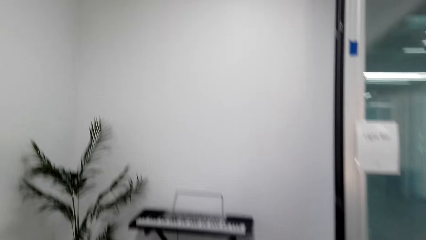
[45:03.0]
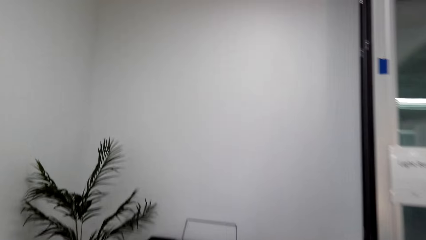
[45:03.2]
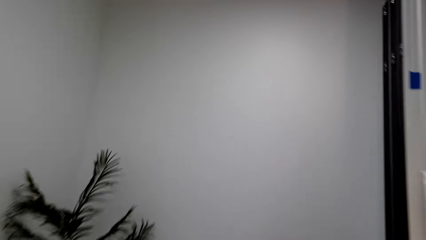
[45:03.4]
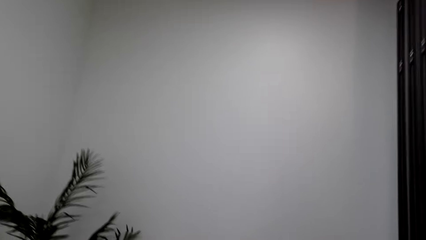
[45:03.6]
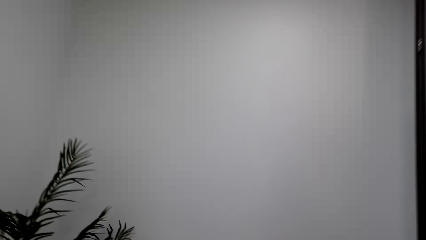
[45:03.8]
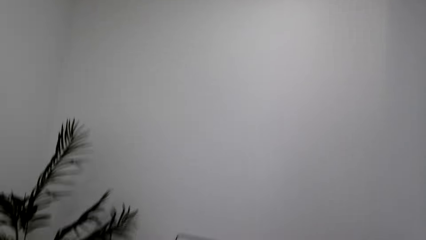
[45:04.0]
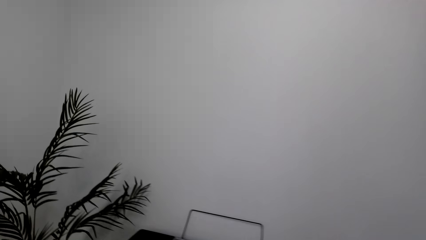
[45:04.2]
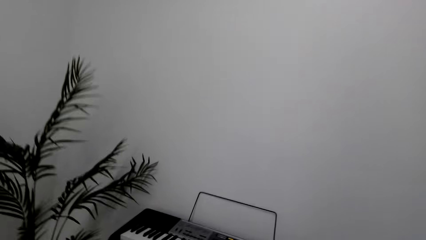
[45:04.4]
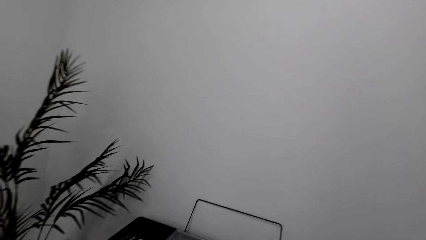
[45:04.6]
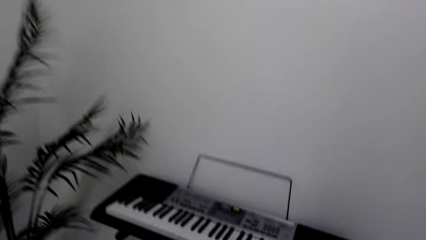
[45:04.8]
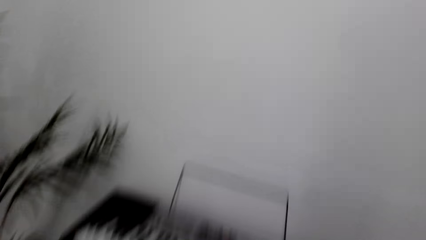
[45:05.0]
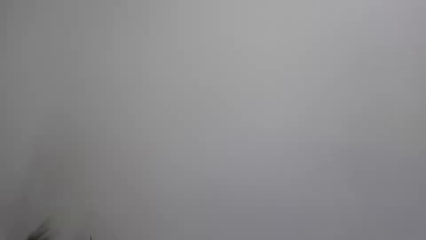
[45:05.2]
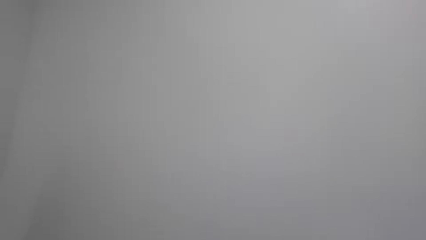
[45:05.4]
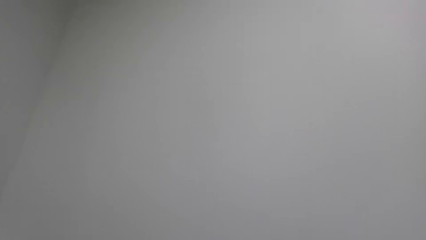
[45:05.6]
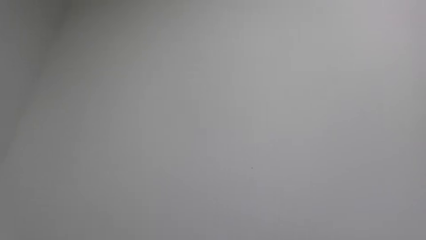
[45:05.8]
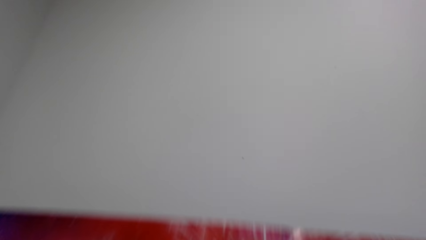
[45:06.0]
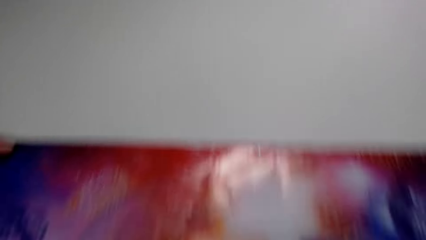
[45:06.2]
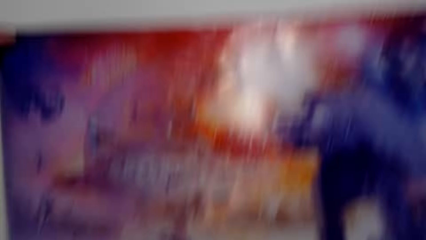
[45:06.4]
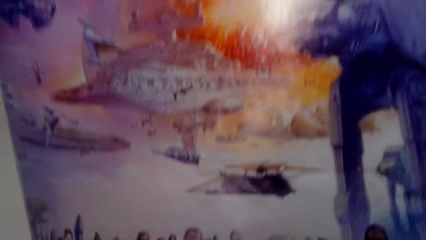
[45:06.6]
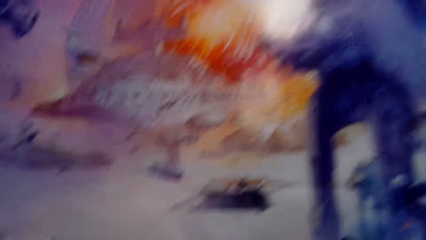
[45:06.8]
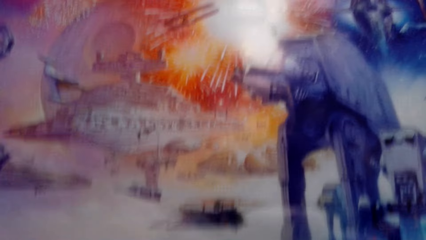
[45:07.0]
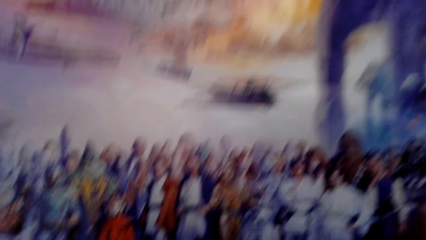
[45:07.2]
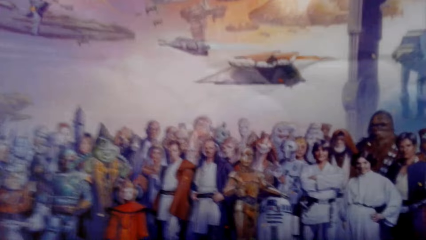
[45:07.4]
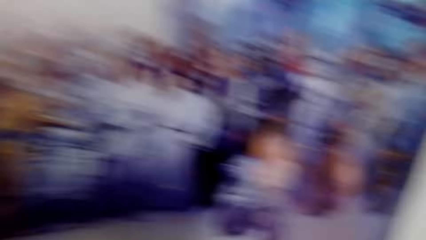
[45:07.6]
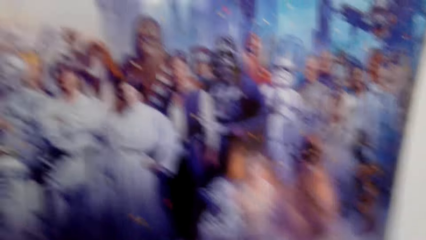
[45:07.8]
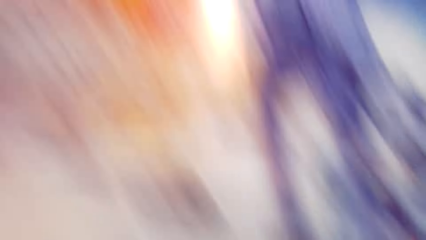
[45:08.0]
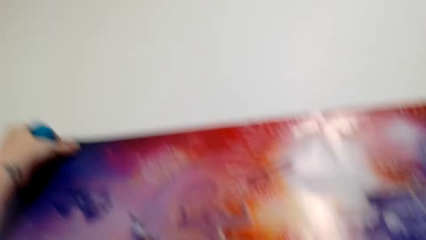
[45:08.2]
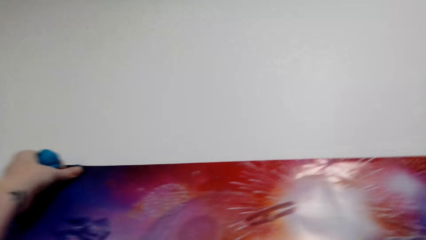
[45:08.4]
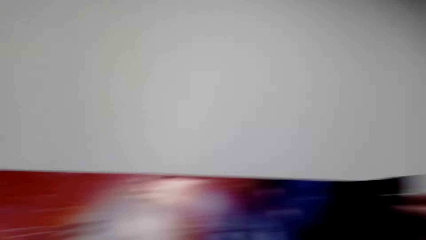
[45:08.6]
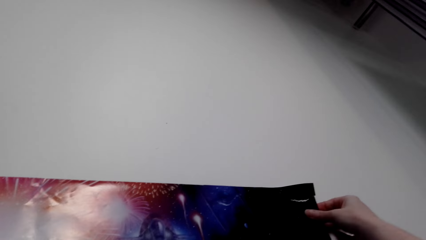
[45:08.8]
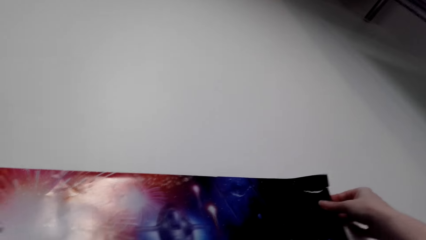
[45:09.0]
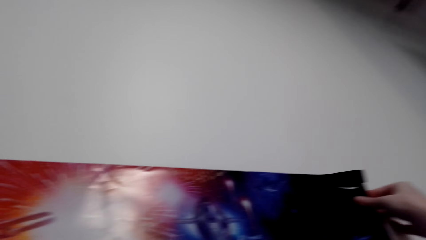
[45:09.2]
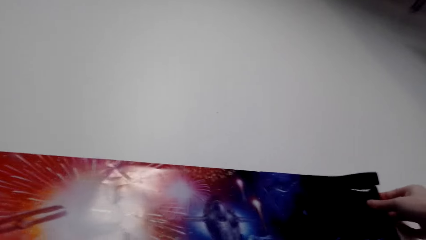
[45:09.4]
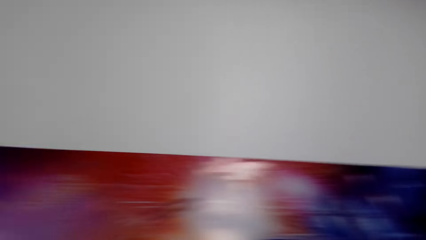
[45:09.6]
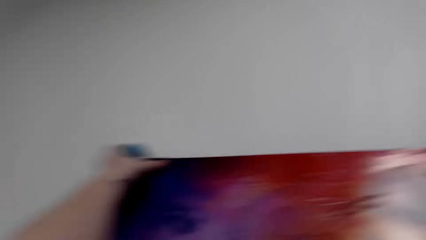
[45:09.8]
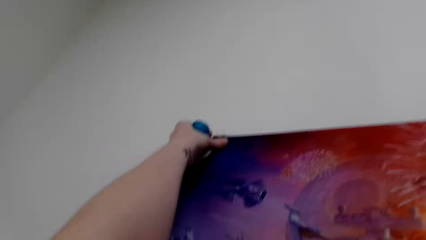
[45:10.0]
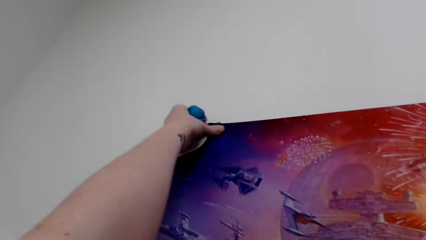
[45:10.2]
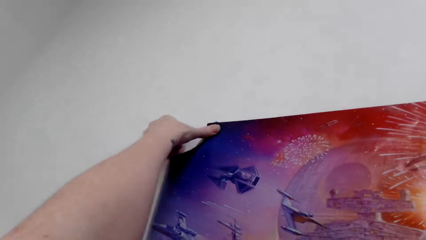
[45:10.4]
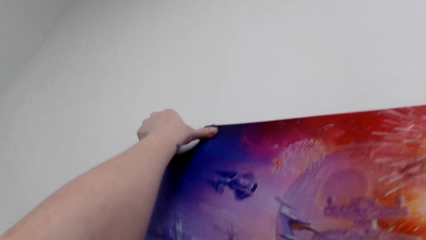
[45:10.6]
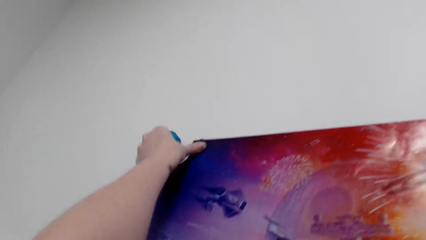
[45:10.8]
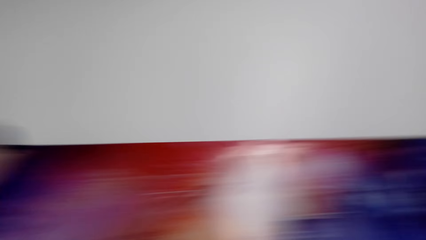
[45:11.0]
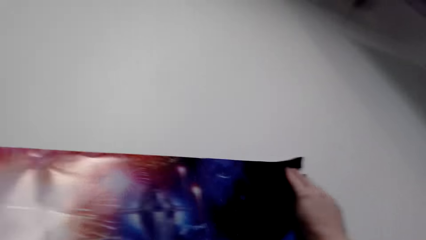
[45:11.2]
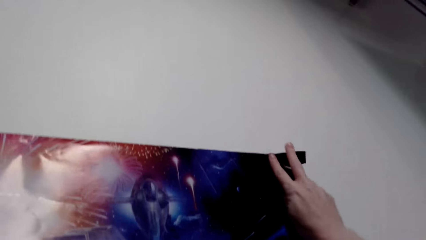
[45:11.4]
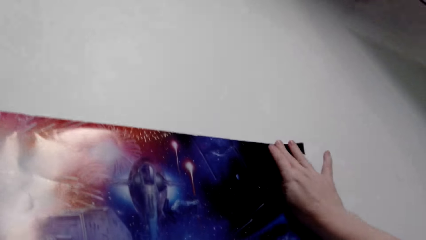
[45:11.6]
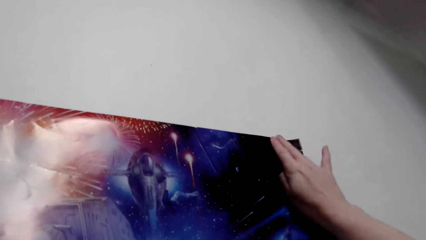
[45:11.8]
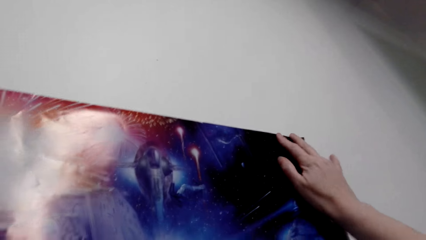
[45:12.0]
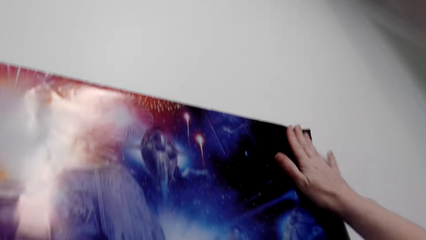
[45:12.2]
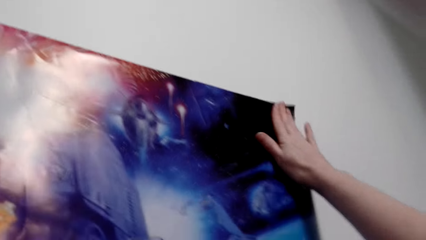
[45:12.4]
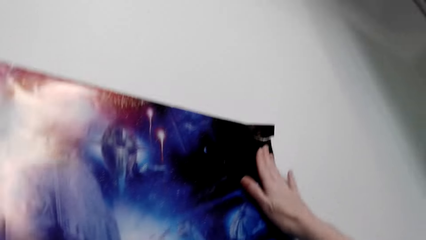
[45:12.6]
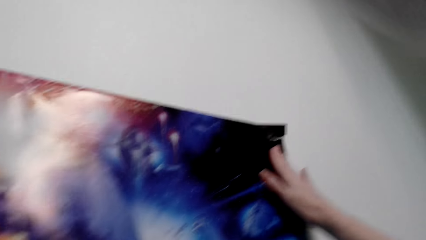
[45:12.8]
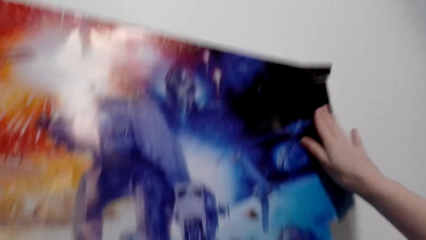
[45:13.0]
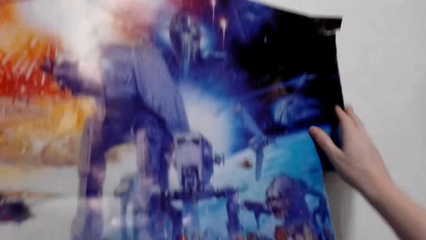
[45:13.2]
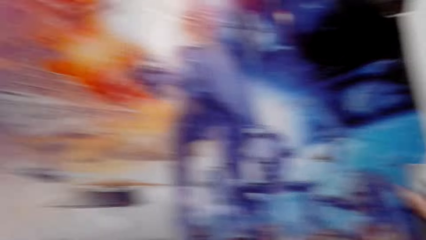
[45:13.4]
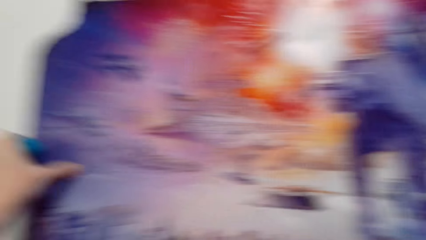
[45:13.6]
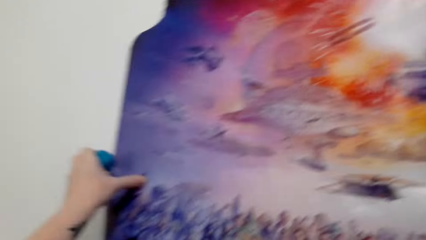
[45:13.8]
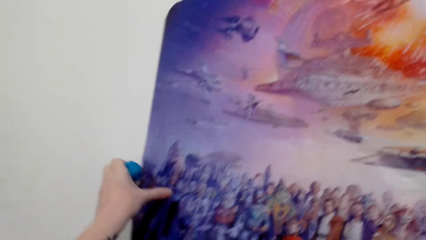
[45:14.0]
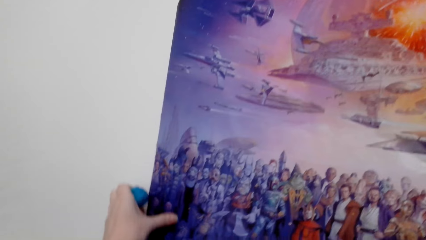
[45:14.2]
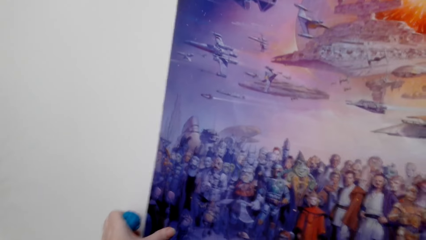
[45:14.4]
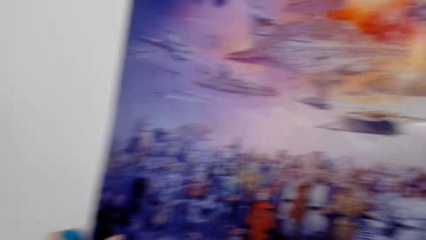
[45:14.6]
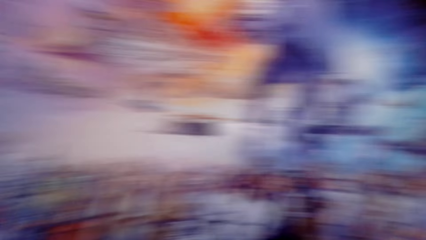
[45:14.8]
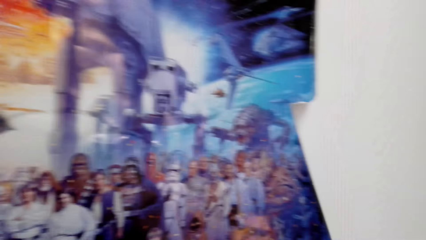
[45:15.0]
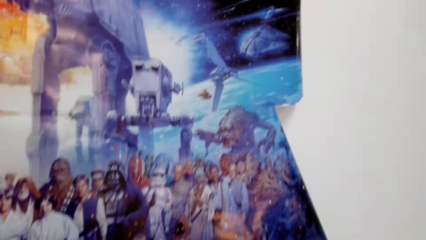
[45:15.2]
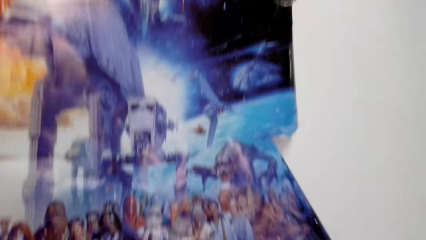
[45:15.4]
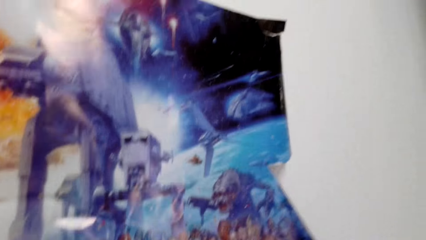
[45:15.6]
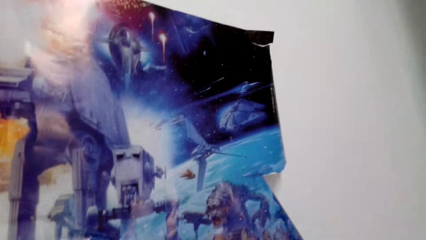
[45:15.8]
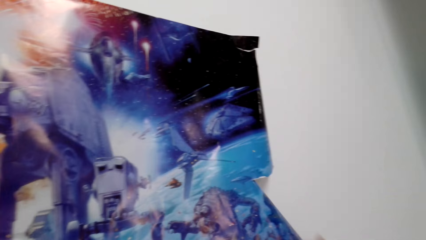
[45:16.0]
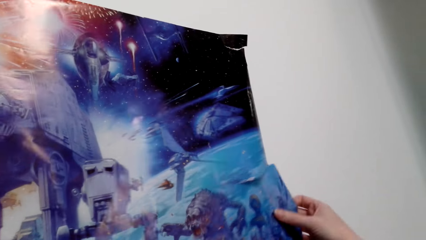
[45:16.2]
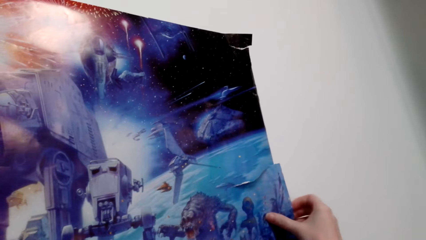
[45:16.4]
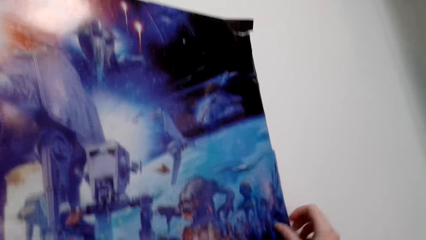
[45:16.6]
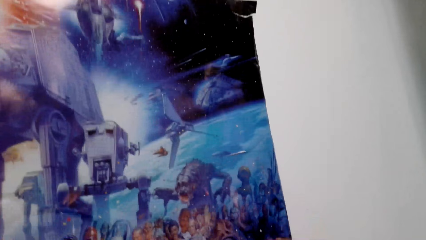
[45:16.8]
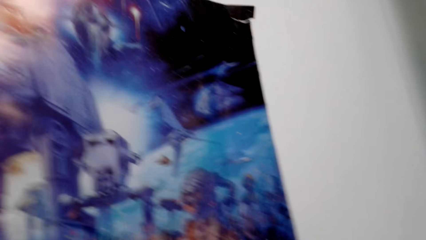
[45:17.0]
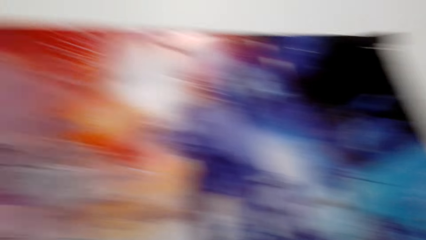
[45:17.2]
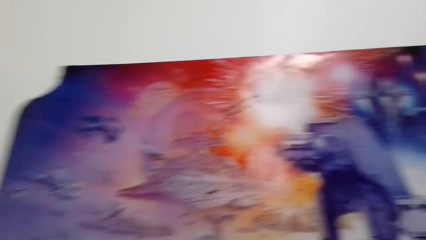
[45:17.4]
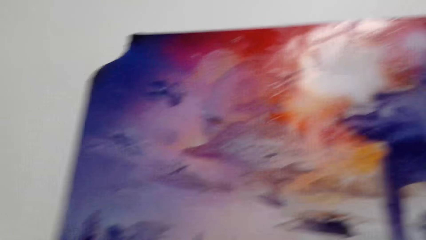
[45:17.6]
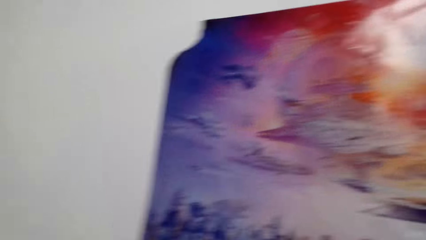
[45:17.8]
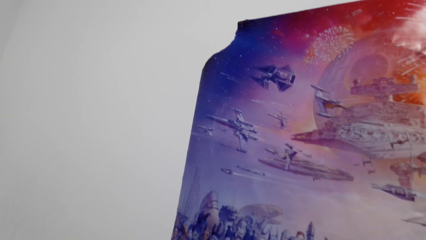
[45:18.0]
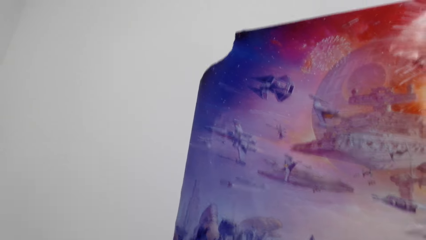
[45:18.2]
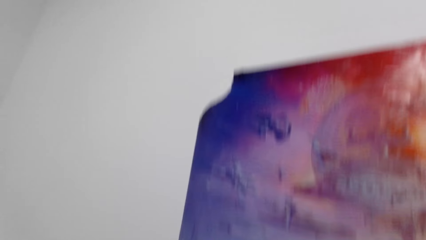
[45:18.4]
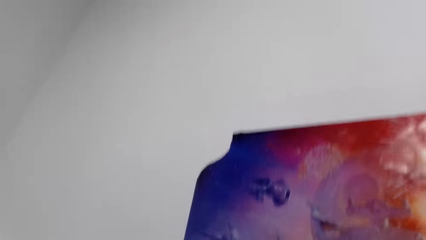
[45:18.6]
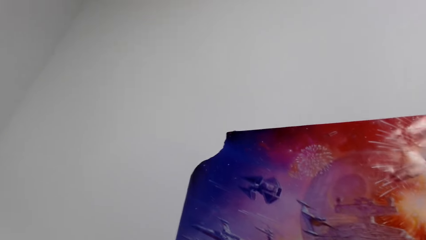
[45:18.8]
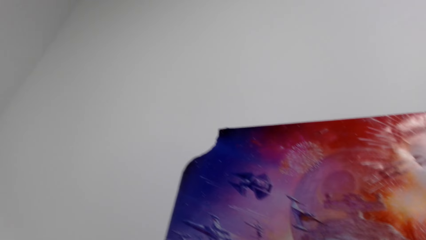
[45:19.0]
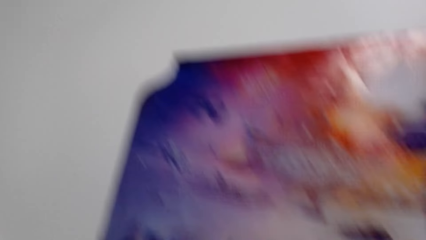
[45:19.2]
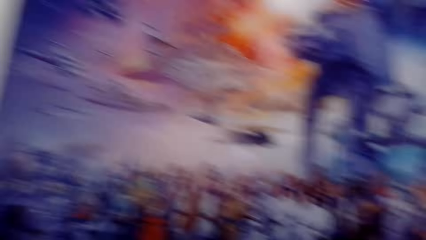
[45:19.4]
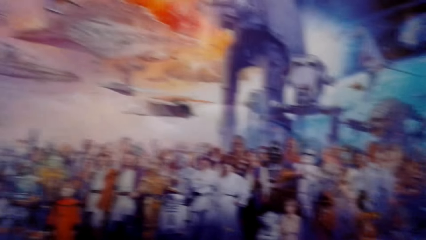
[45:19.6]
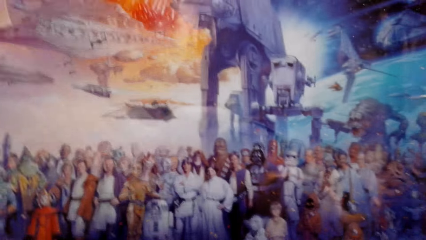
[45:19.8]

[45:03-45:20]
The camera wearer sticks the poster on the wall.
